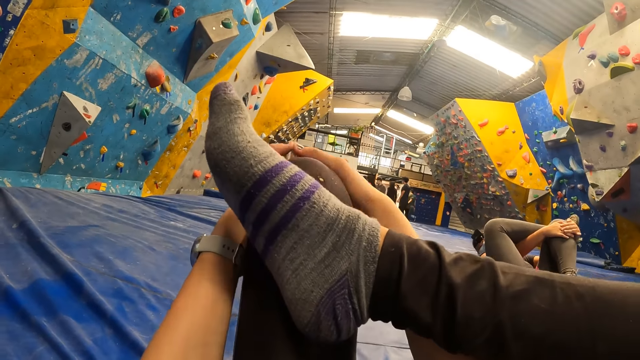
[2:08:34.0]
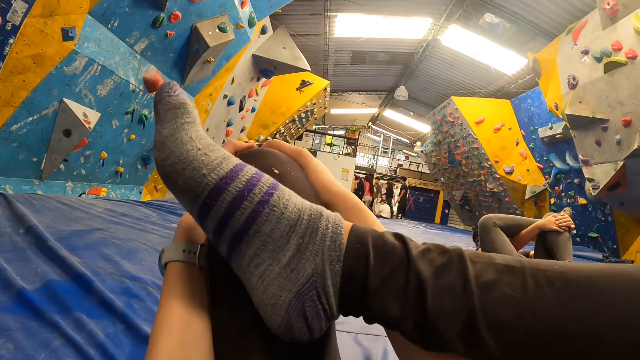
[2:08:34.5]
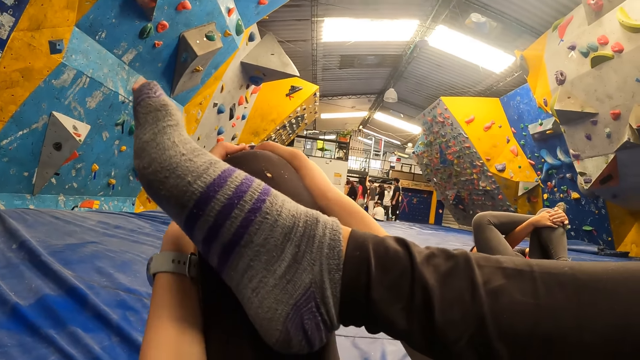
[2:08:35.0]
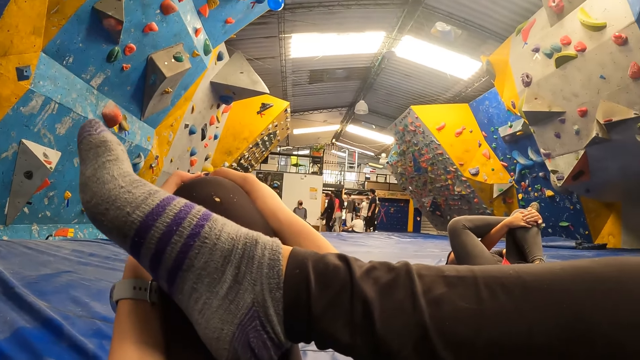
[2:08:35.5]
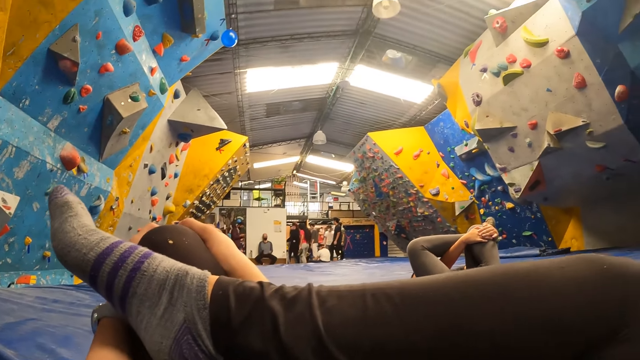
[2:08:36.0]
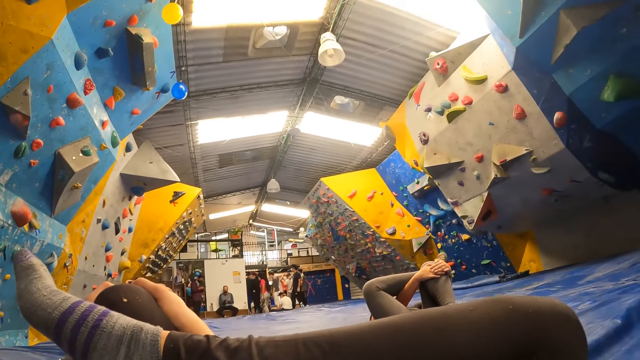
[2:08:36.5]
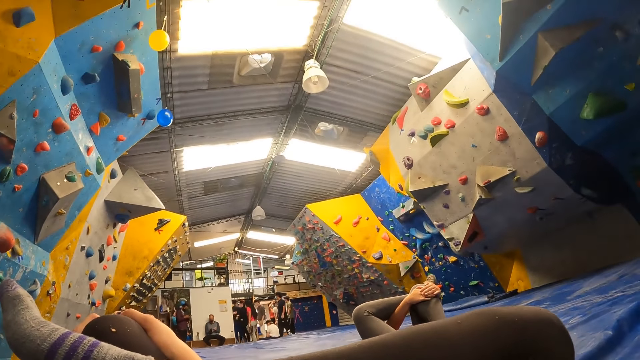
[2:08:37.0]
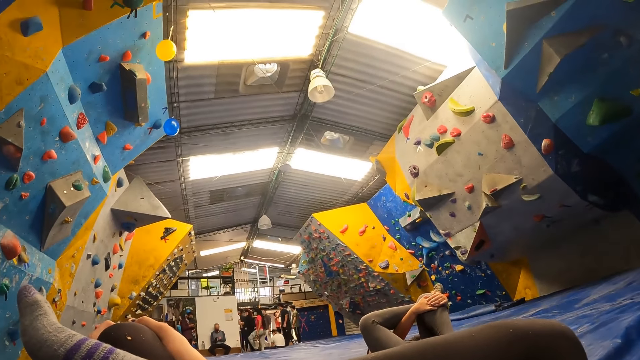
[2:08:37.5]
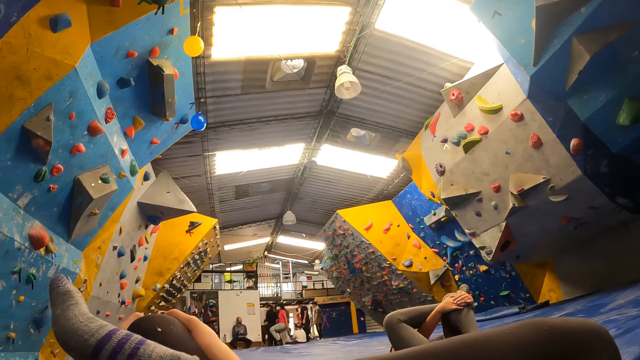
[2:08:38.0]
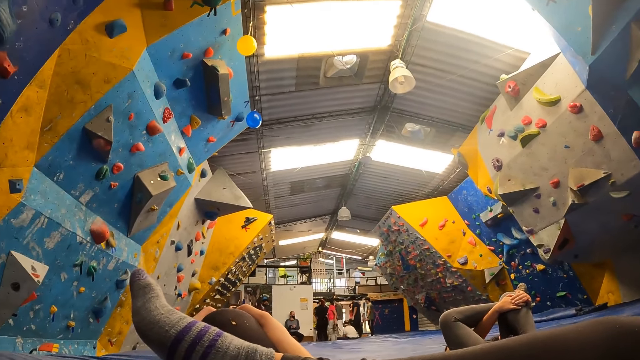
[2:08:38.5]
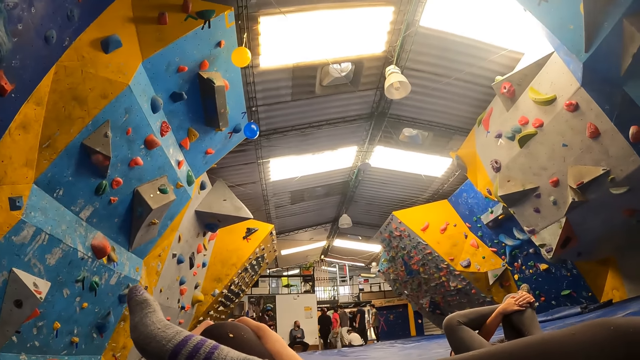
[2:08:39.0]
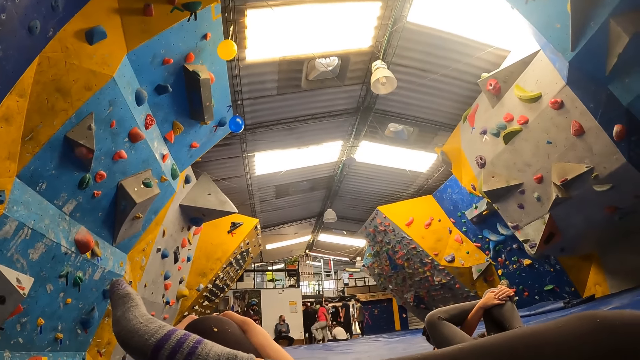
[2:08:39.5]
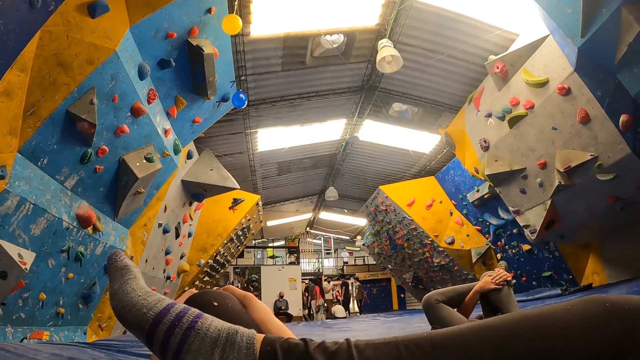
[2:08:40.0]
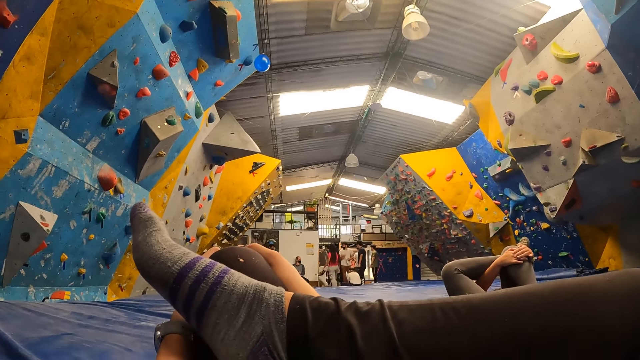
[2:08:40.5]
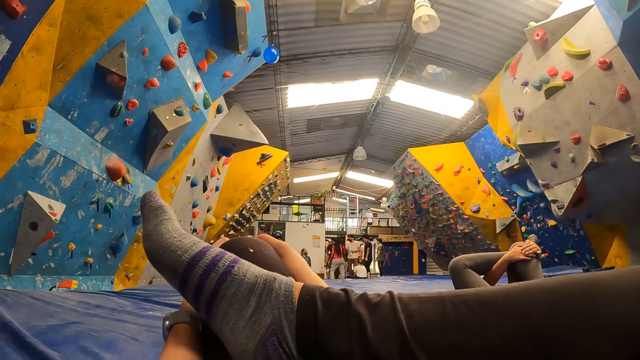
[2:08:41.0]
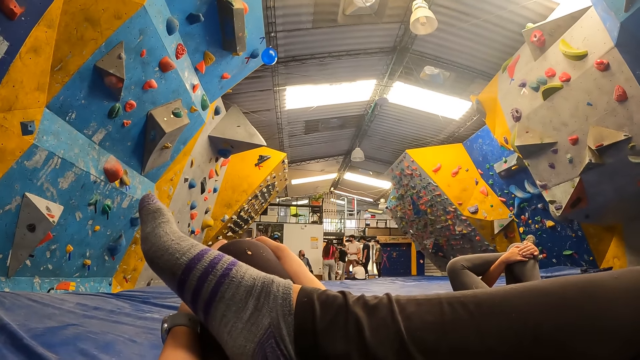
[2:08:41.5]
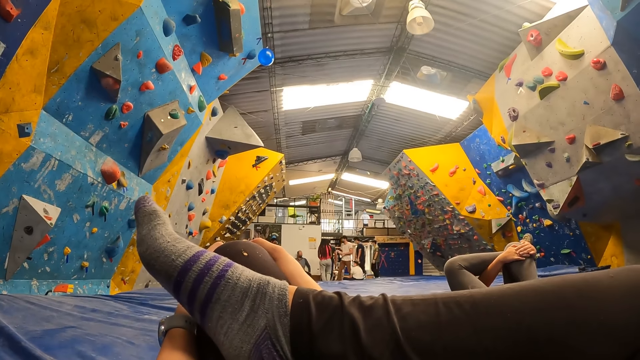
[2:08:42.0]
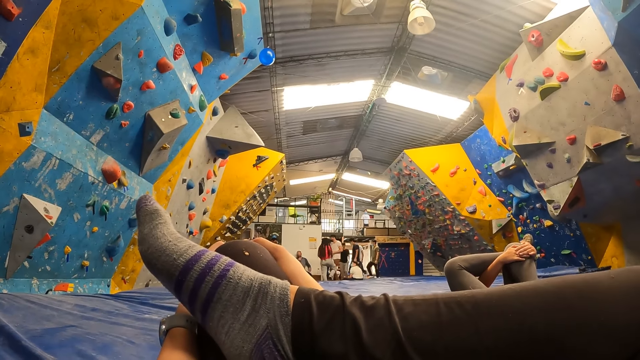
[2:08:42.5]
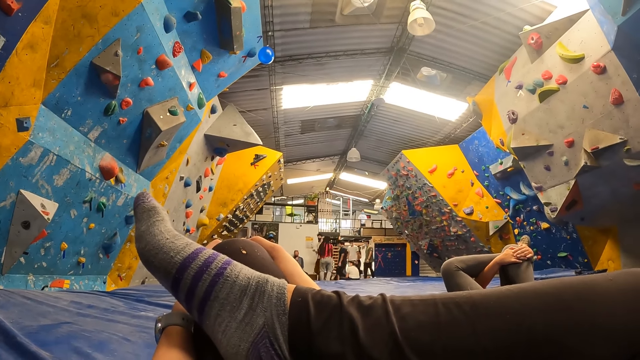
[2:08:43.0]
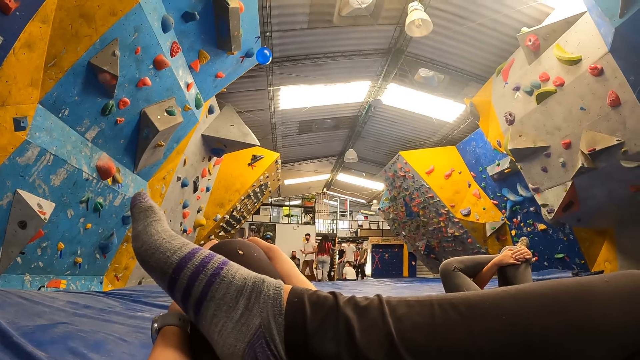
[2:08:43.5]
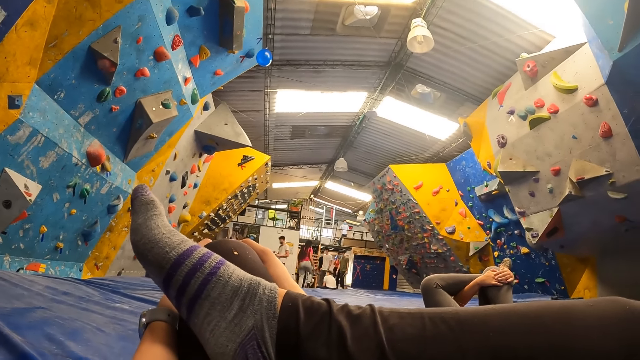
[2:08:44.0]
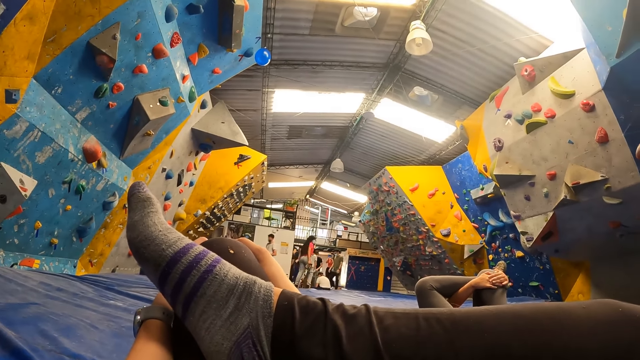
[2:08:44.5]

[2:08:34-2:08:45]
The camera wearer holds the hands together. They hold the knee with both hands. They look around.

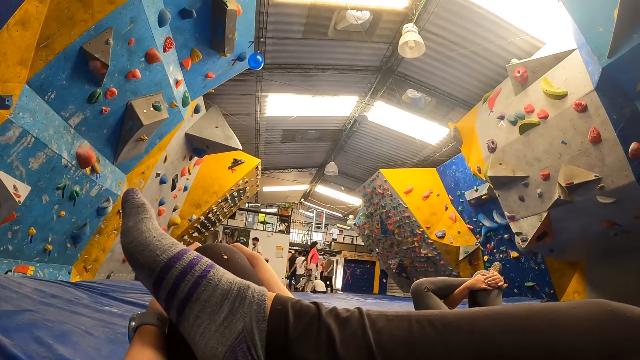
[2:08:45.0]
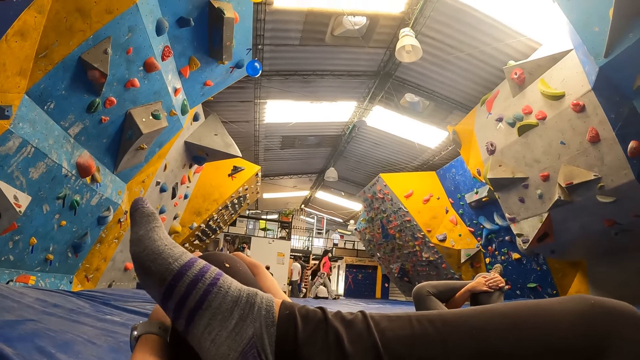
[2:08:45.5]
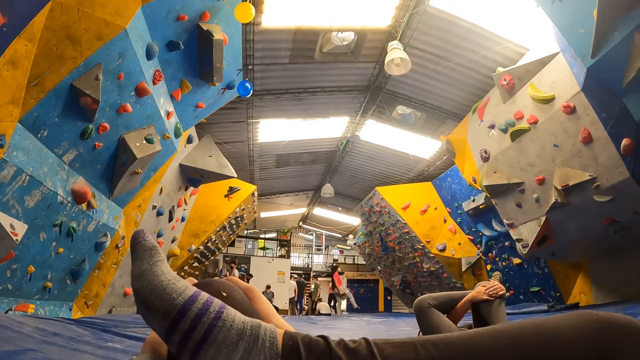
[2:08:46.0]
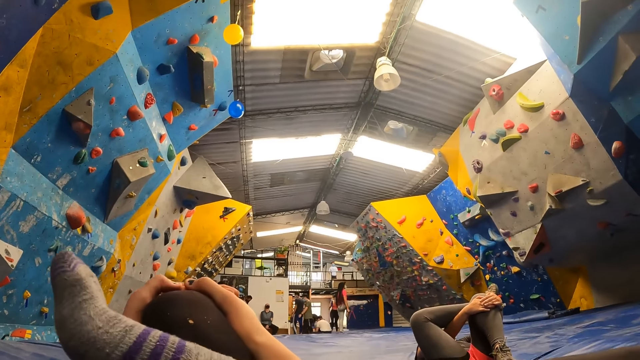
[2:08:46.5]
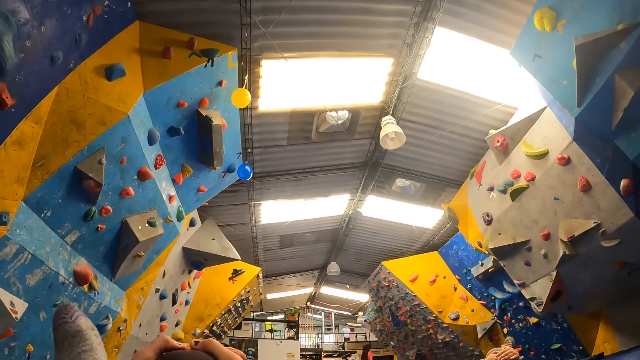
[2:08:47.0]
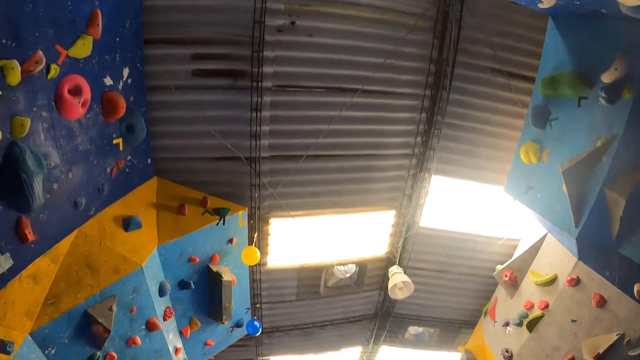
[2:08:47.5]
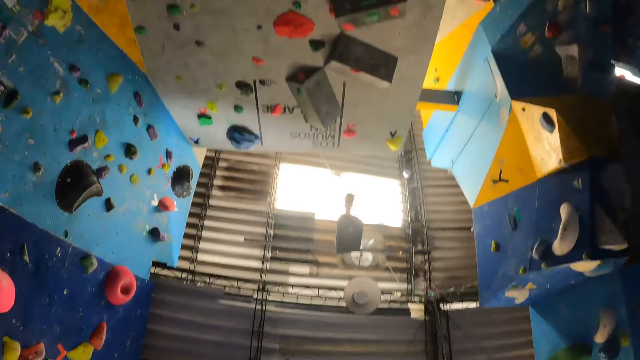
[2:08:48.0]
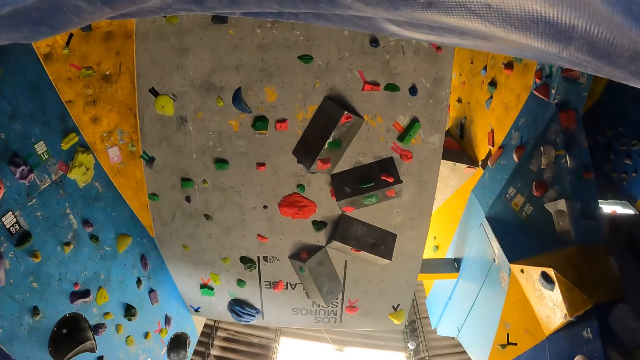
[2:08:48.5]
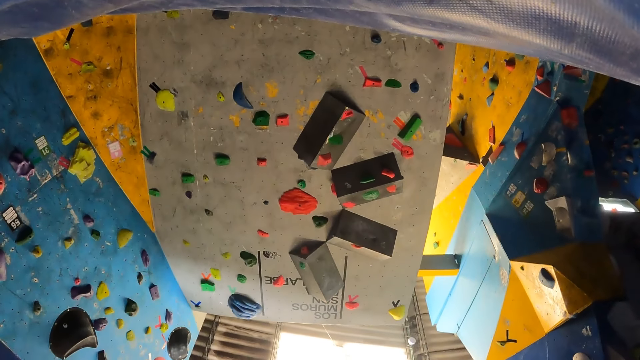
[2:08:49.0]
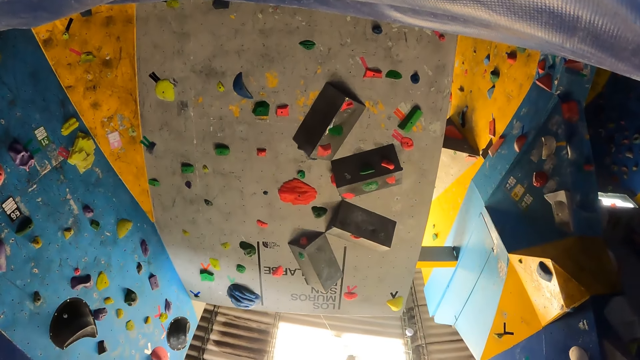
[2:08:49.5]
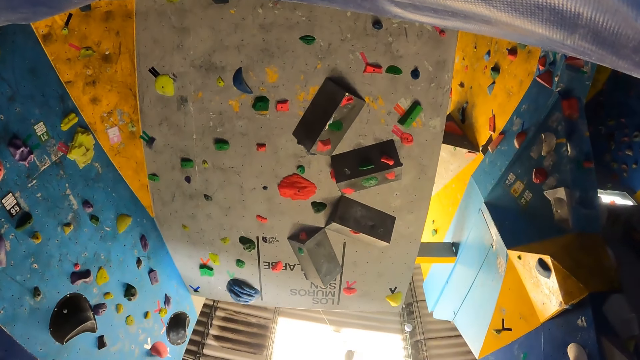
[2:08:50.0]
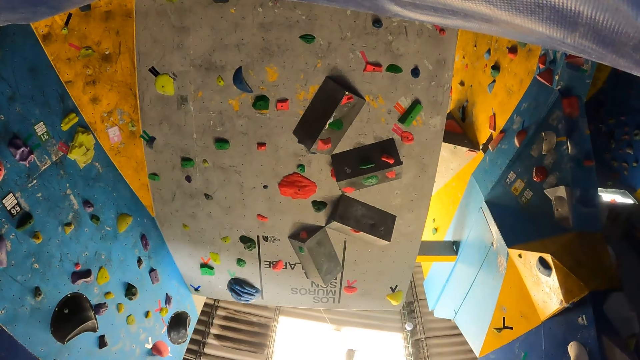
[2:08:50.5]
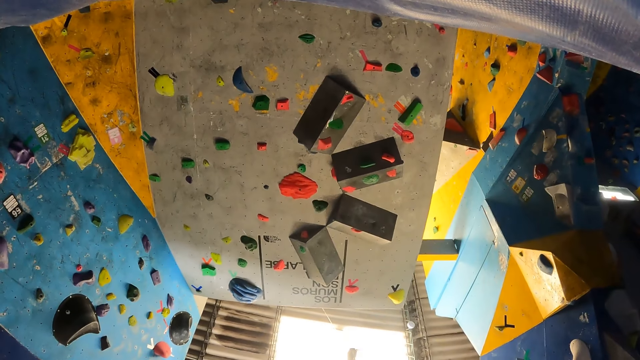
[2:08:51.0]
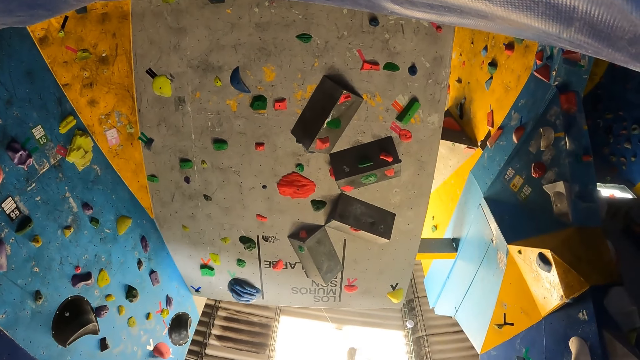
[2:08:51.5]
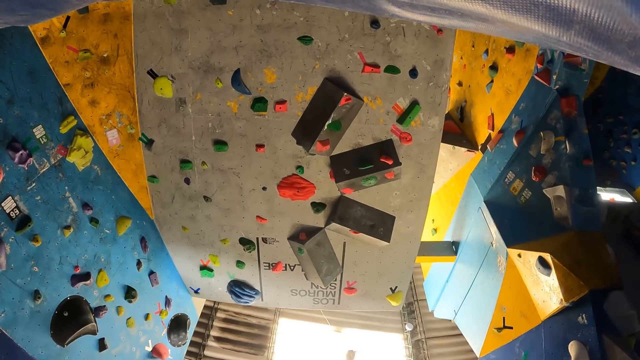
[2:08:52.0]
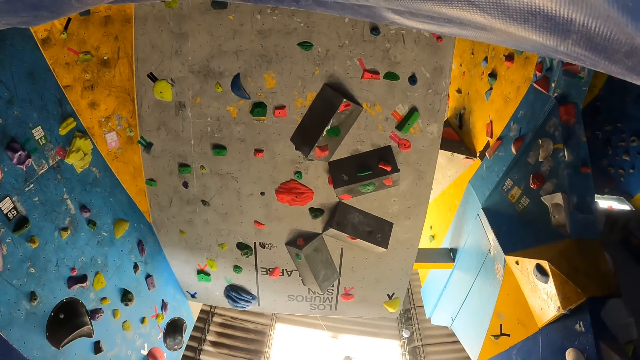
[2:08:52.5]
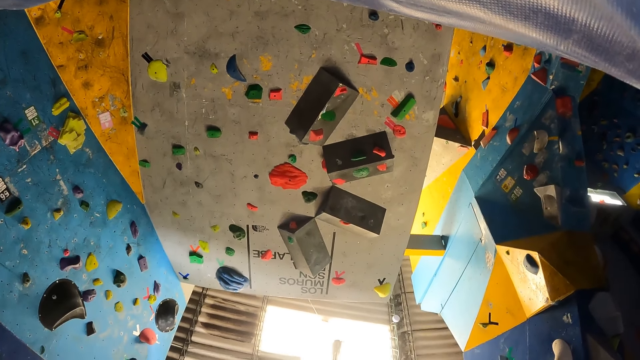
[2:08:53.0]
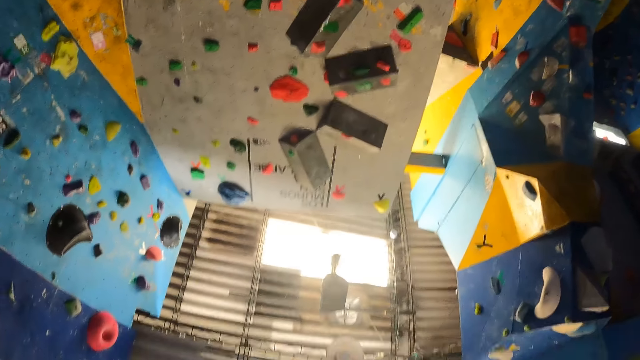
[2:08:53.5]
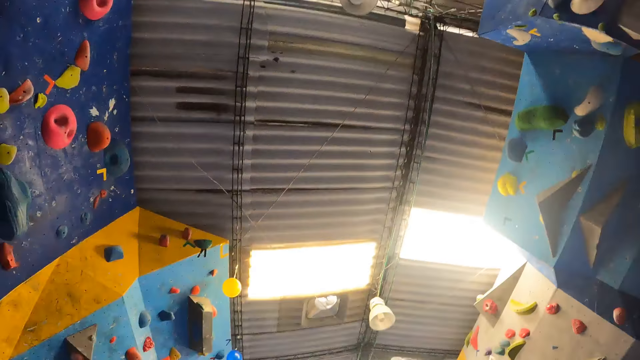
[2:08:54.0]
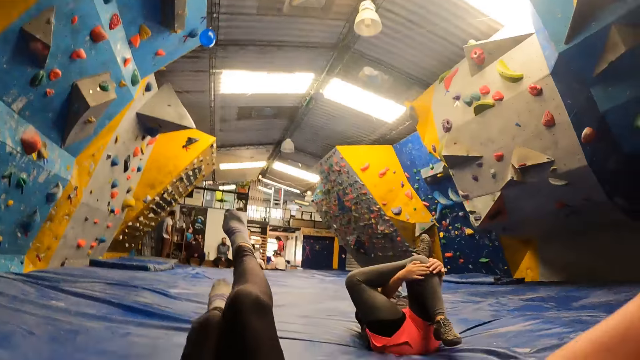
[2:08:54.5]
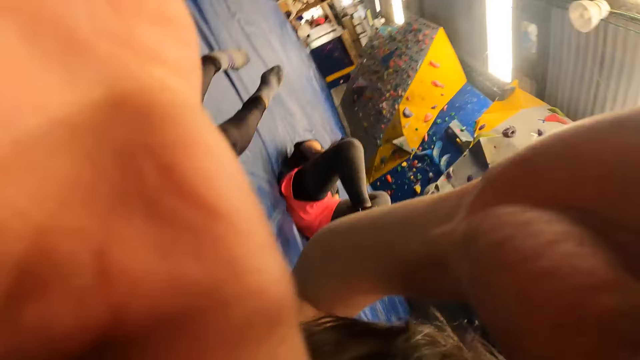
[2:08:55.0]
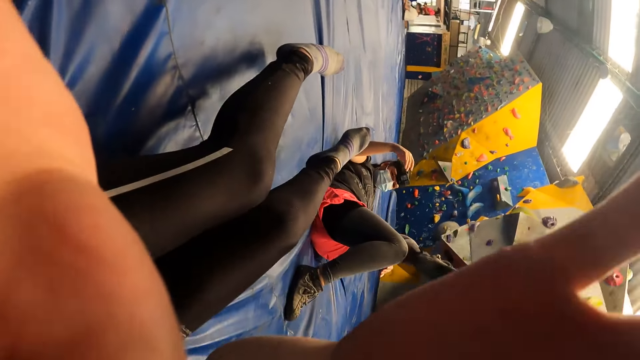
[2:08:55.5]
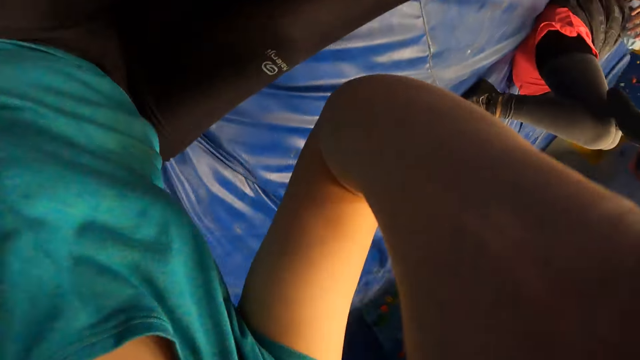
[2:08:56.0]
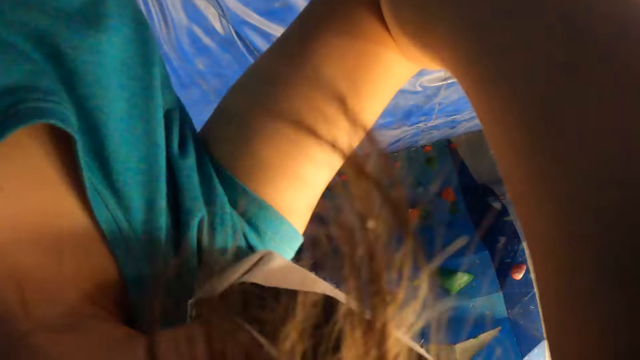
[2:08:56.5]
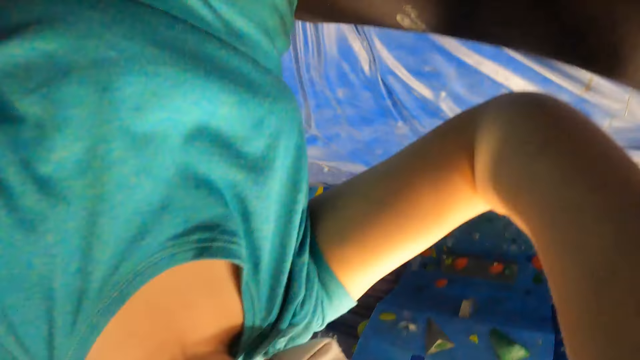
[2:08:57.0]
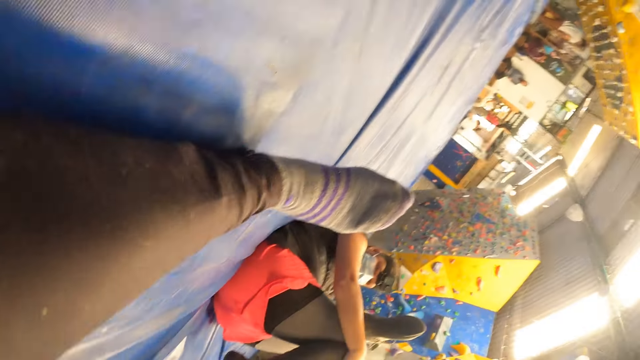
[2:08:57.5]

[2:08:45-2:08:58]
The camera wearer looks to the roof of the facility. She looks at the decorations. She looks around. She raises the hand. She adjusts the camera on her face with her right hand. She touches the hair.
